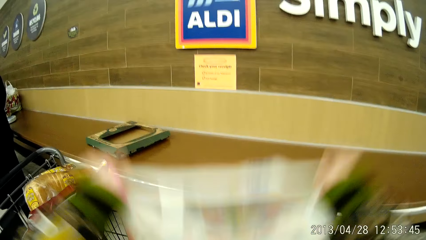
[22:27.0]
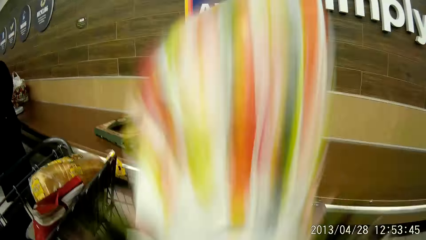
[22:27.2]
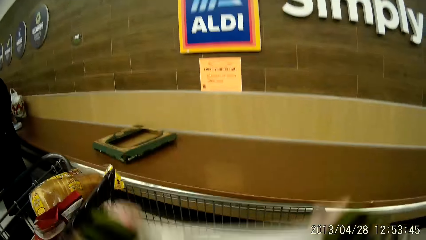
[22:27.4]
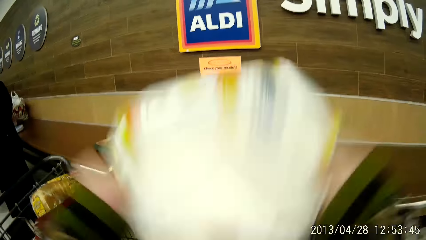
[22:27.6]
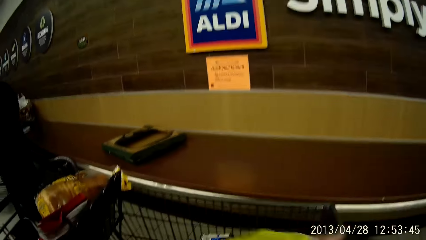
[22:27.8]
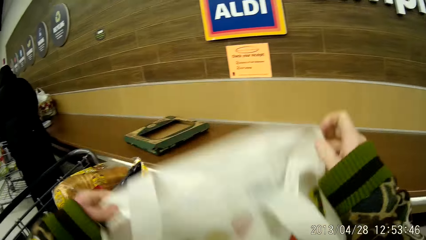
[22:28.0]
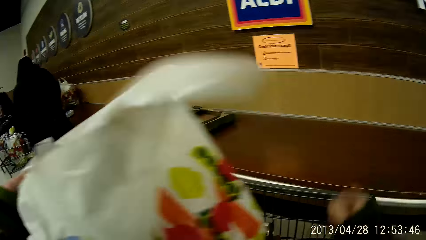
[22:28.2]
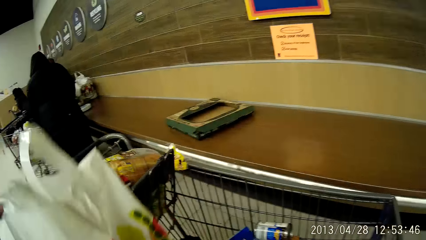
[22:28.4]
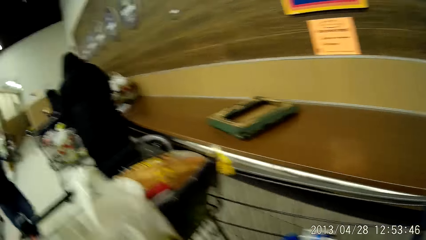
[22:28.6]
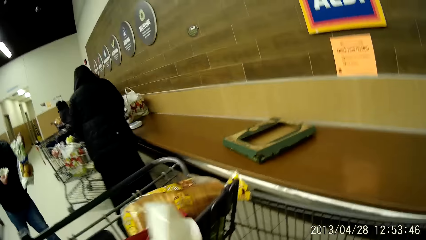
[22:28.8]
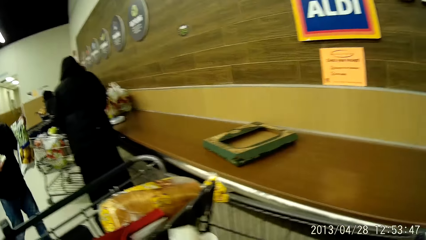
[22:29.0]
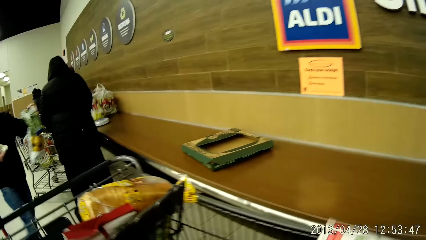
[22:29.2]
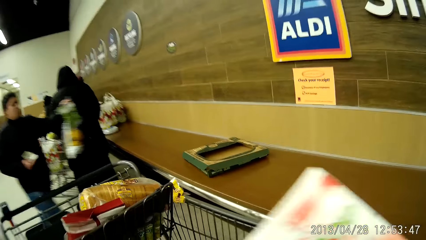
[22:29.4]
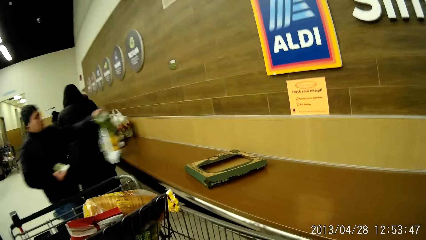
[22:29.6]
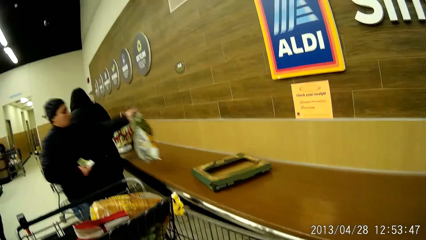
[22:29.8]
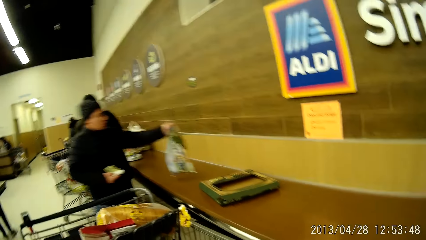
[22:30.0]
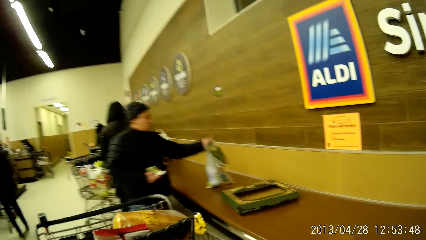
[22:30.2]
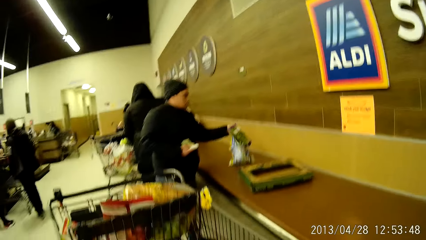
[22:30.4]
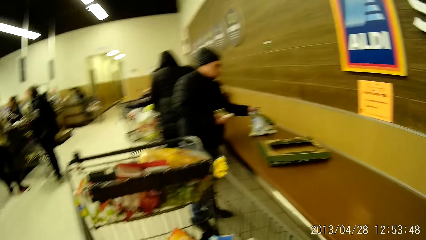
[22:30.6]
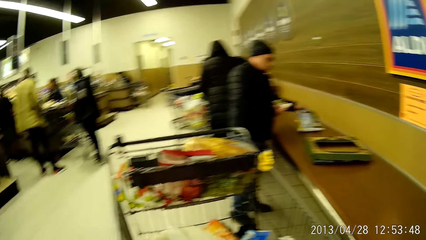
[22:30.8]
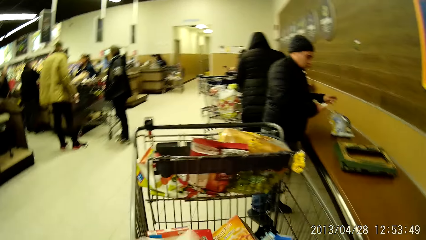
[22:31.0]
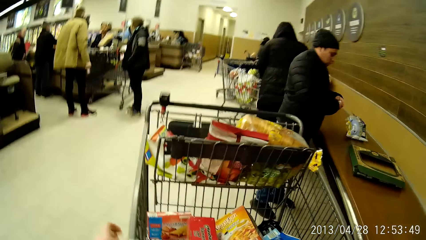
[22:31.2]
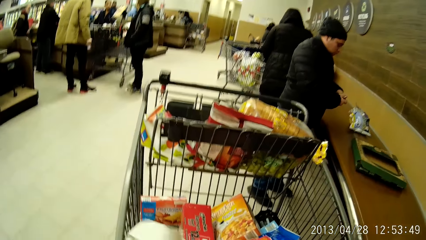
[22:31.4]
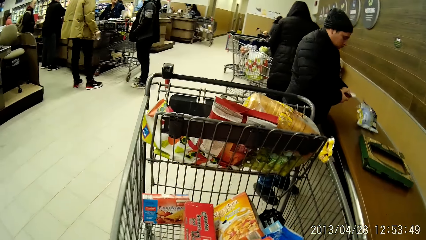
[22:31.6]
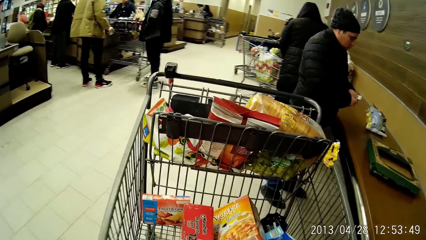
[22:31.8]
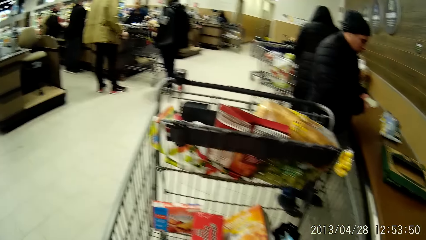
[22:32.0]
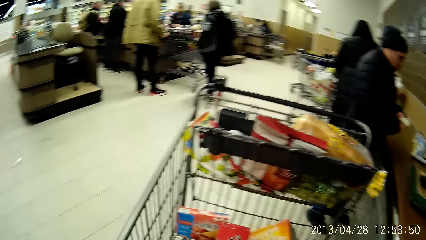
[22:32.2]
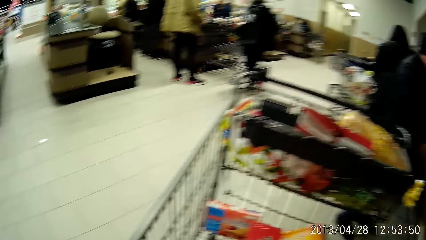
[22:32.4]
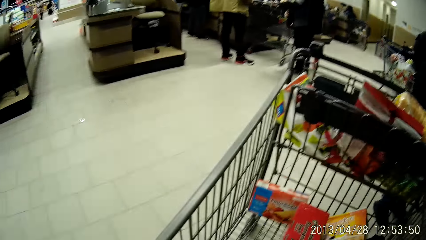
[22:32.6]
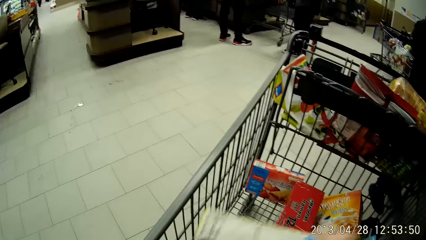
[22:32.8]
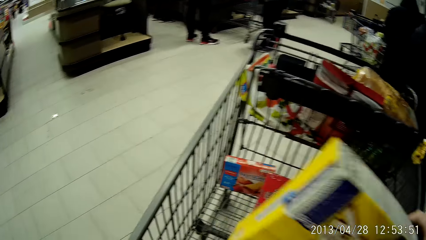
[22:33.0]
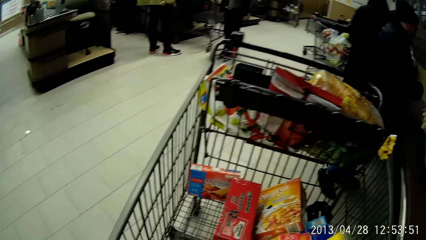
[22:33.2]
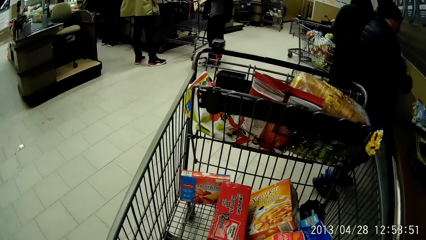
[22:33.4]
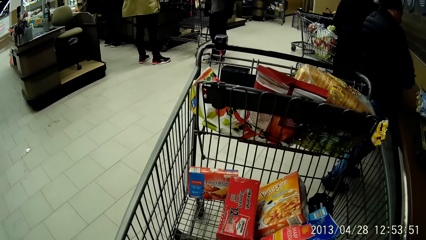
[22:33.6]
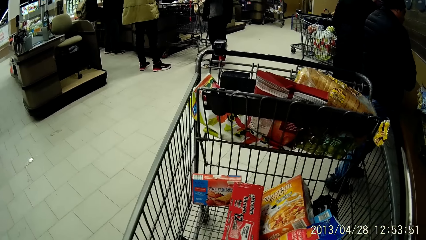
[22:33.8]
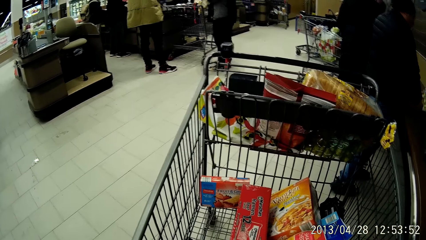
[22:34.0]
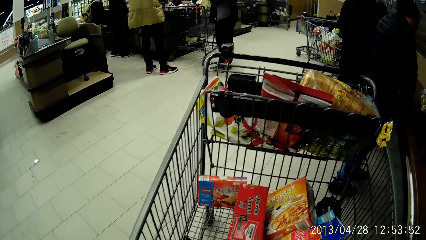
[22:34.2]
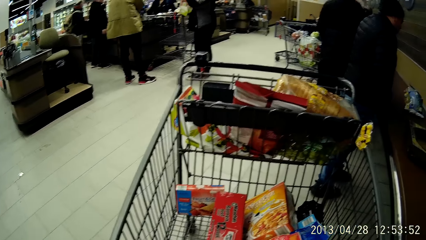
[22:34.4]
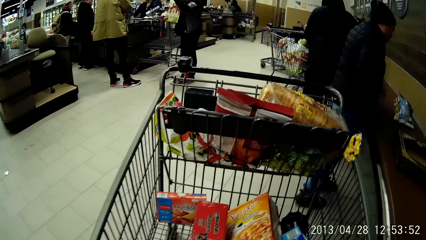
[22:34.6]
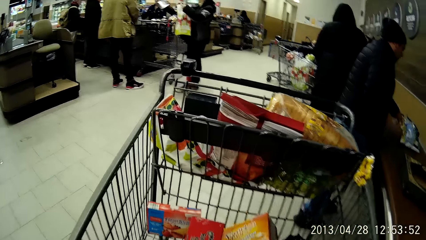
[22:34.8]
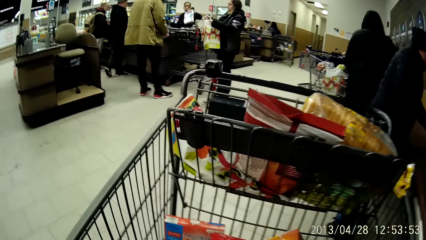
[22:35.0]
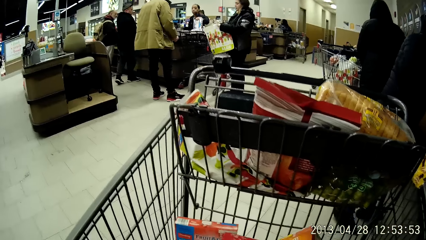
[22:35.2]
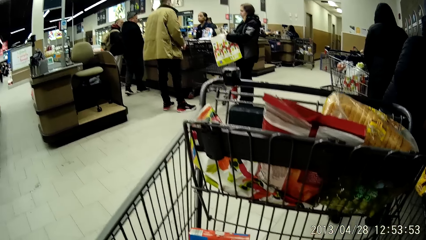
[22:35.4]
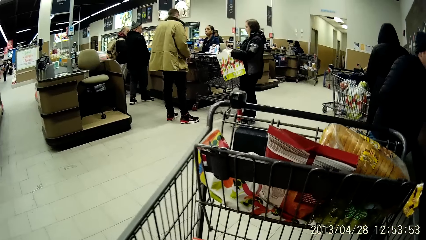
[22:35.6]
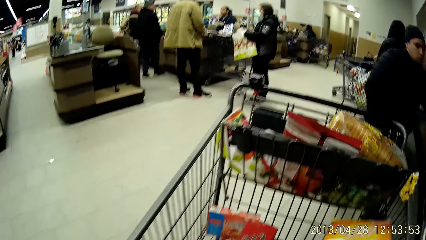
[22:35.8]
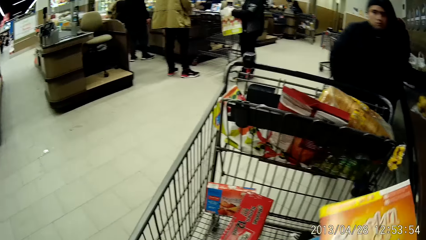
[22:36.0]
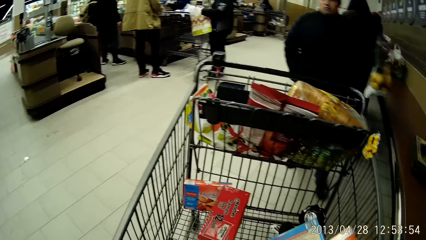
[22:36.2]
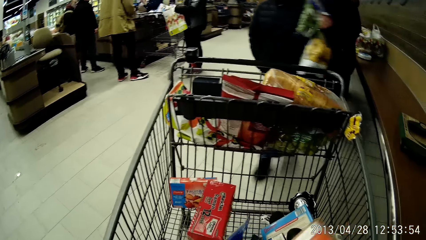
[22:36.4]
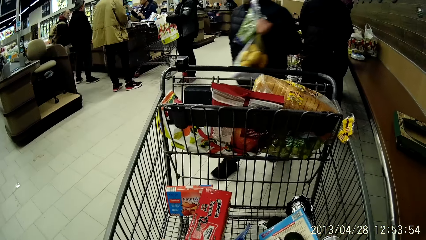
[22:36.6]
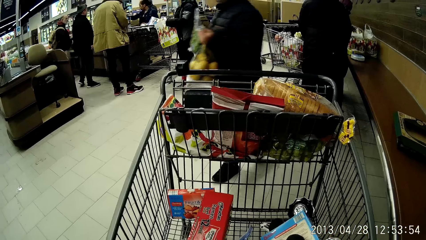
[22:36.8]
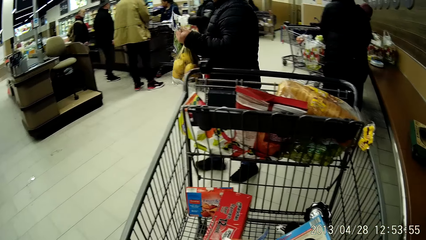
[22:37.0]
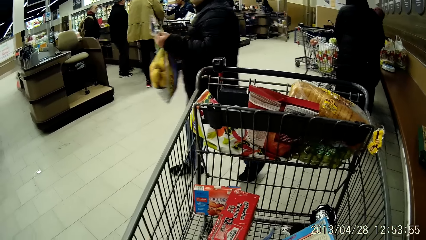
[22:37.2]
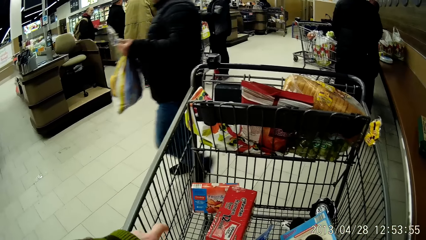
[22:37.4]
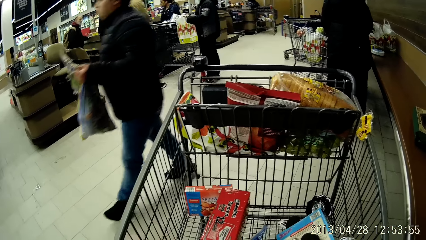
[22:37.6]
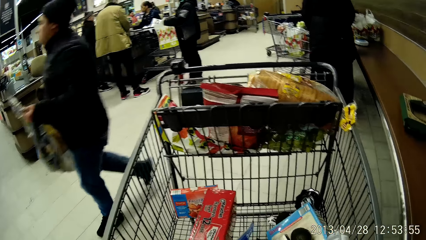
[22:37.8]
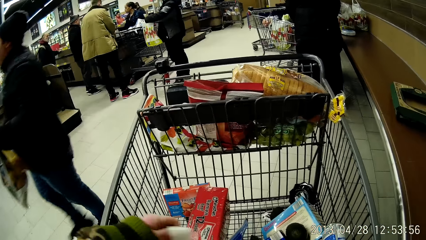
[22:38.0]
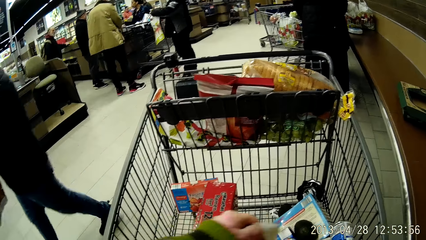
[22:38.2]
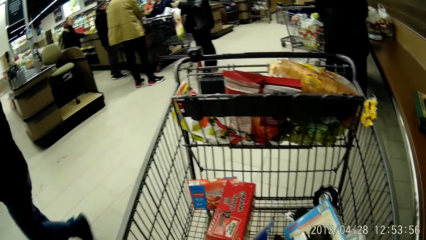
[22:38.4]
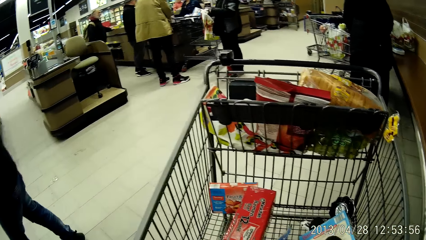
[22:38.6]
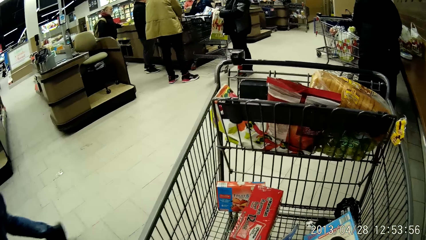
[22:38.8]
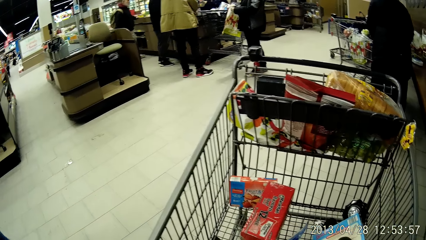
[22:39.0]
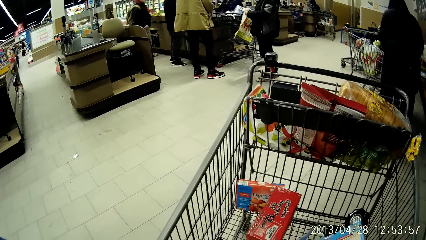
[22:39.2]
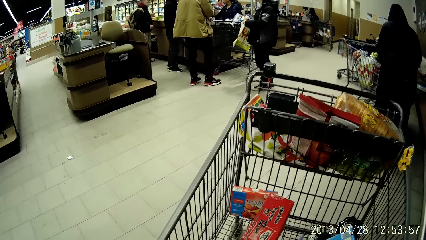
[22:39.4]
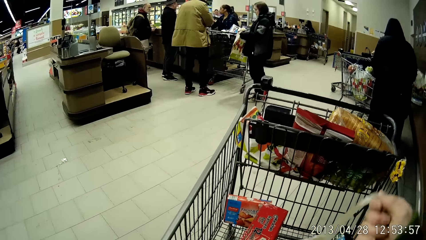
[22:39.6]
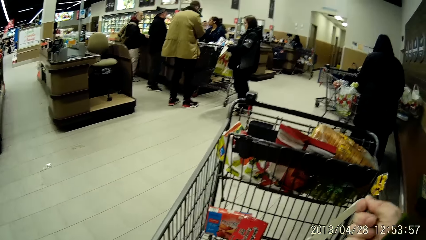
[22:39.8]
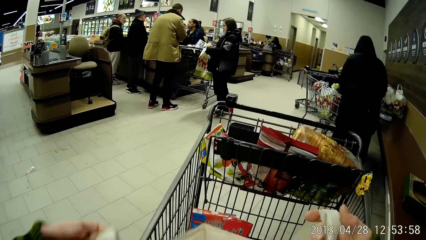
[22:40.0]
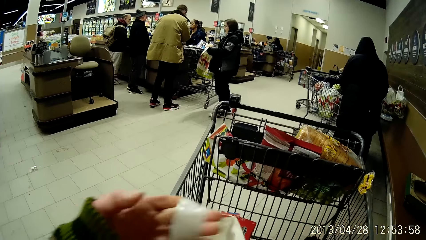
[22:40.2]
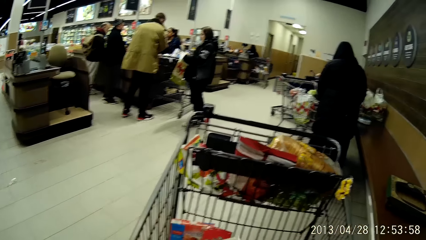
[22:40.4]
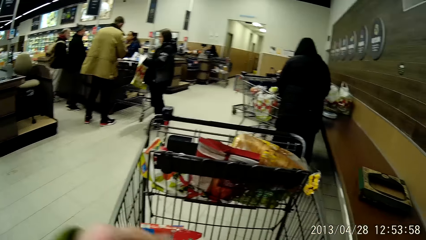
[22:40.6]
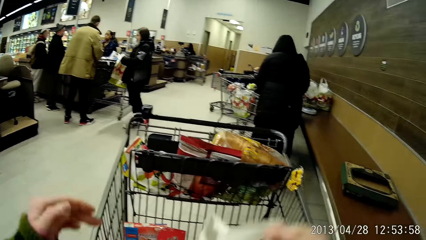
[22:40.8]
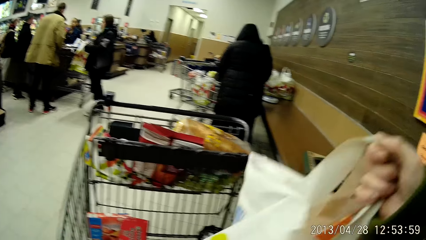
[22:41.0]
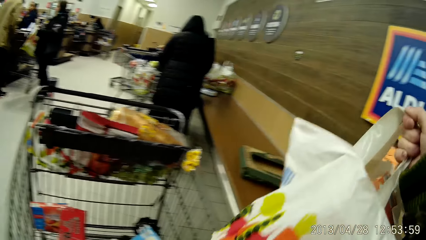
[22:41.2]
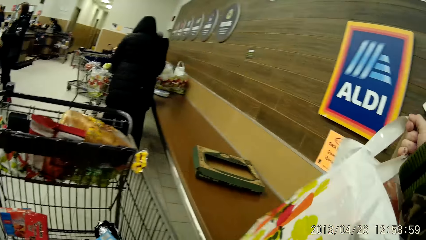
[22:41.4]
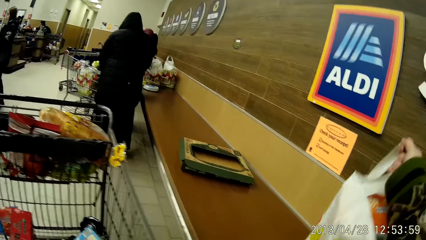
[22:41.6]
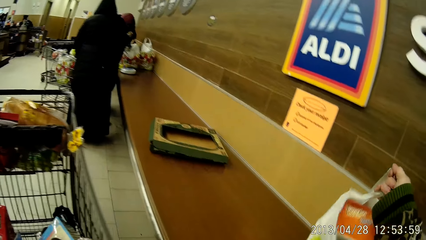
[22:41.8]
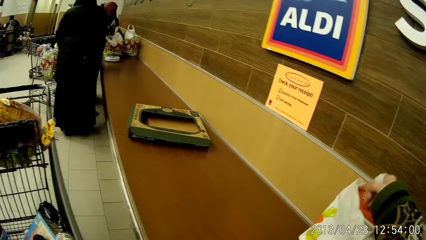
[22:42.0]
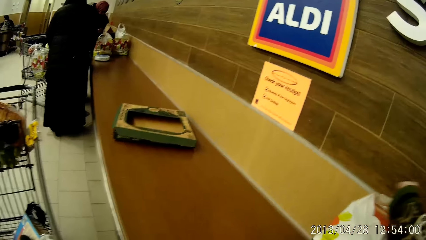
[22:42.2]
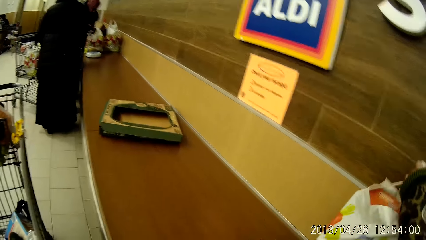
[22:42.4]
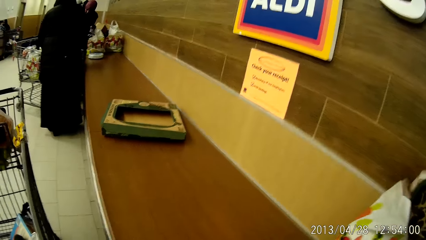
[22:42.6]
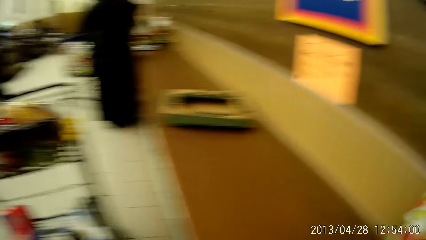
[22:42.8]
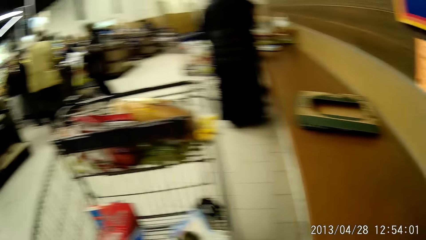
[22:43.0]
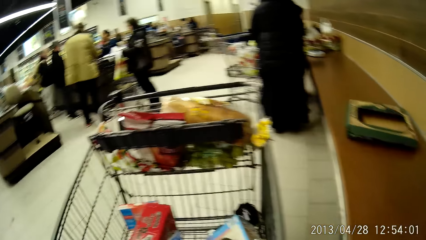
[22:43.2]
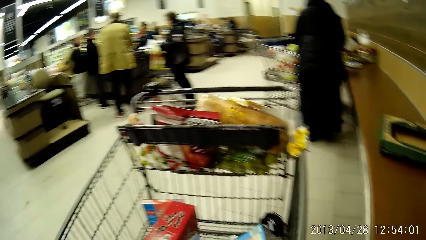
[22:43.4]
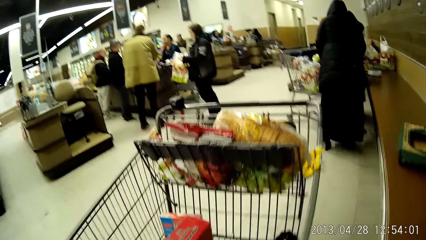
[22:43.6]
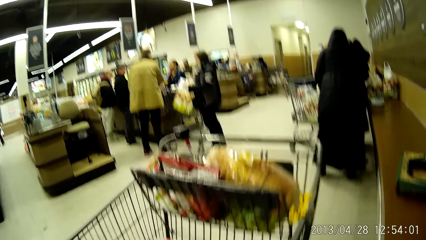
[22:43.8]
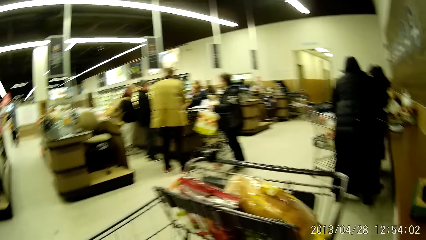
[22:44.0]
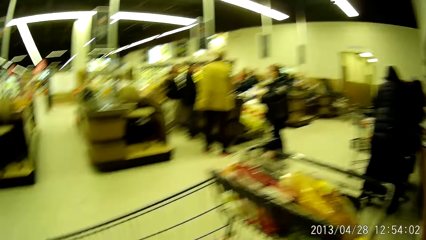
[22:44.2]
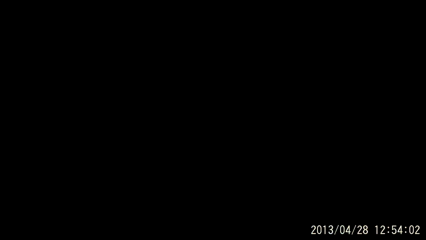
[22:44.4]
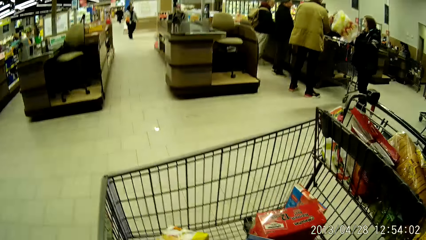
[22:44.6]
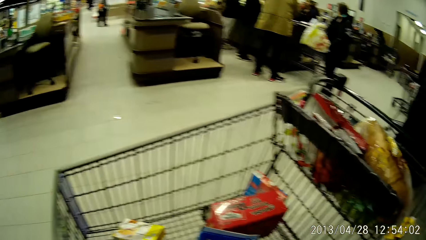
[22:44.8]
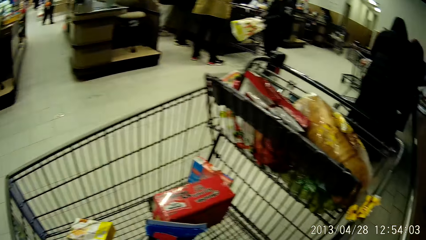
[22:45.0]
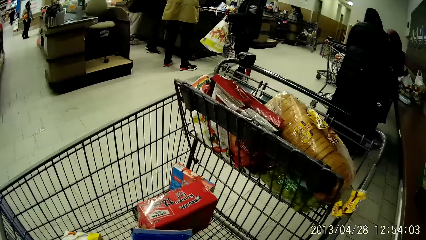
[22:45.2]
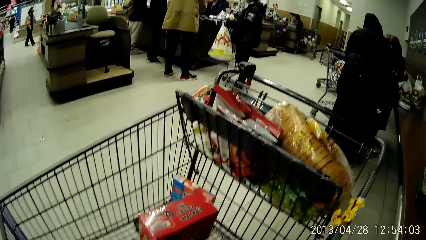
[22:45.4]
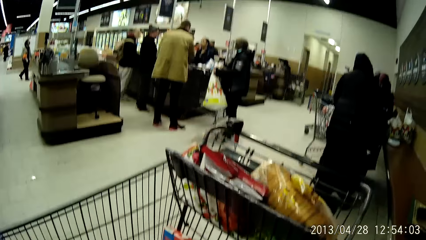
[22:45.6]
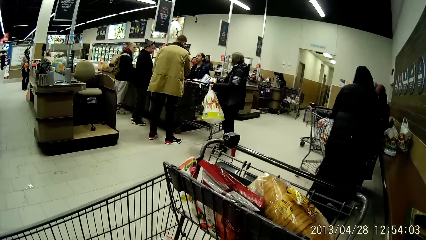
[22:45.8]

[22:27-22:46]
The camera wearer shakes the paper bag. She packs items from the trolley into the paper bag. She places the paper bag on the bench with her right hand. She stares at the trolley.
